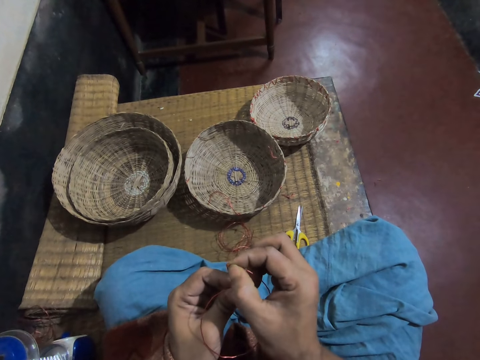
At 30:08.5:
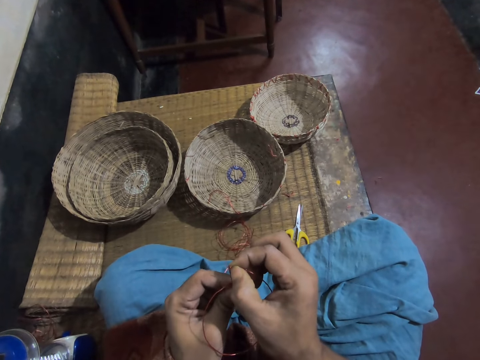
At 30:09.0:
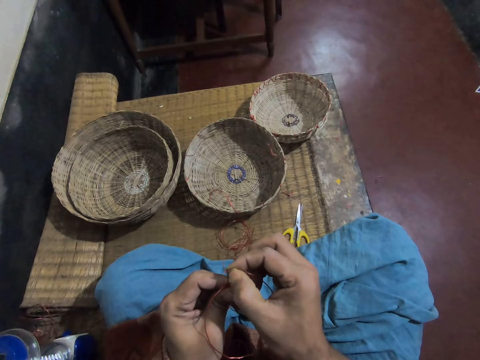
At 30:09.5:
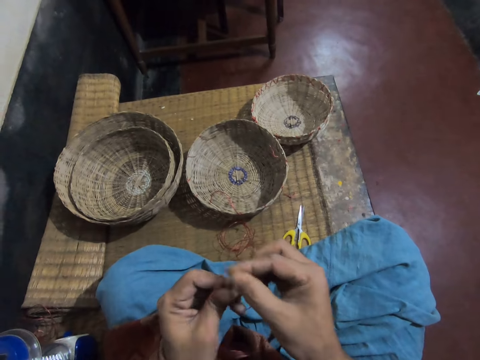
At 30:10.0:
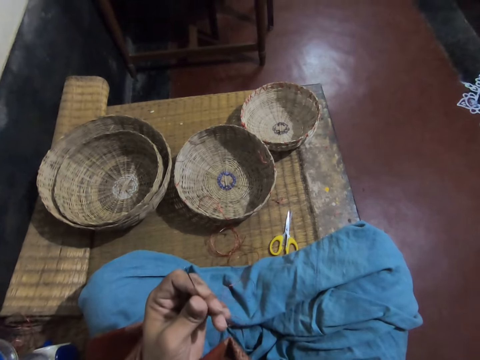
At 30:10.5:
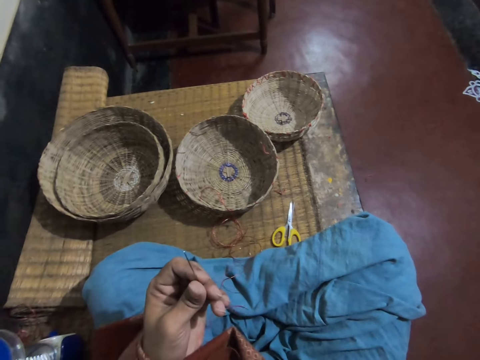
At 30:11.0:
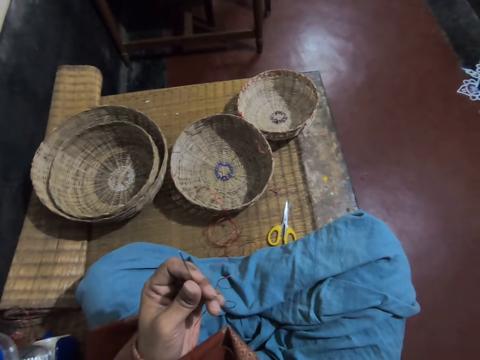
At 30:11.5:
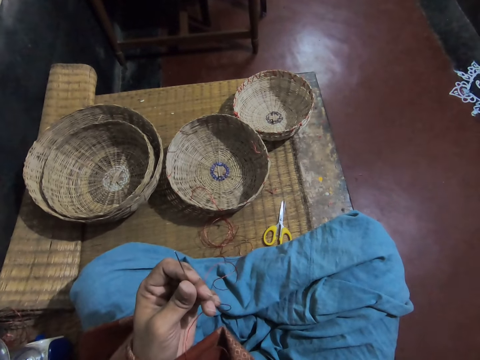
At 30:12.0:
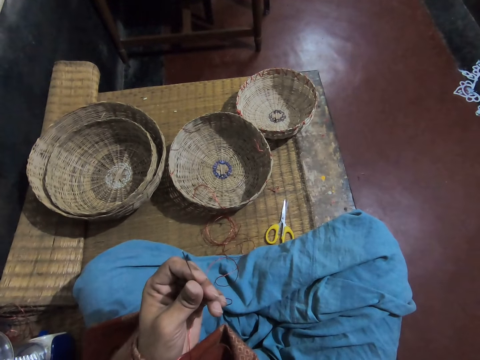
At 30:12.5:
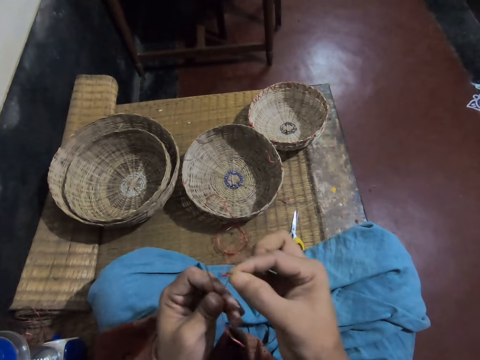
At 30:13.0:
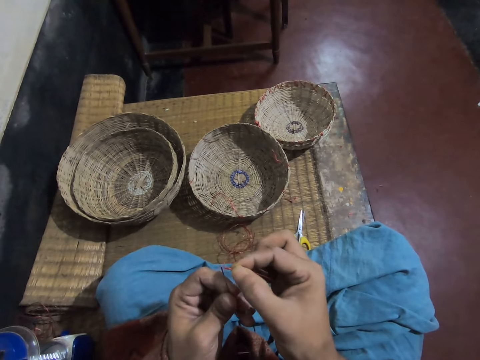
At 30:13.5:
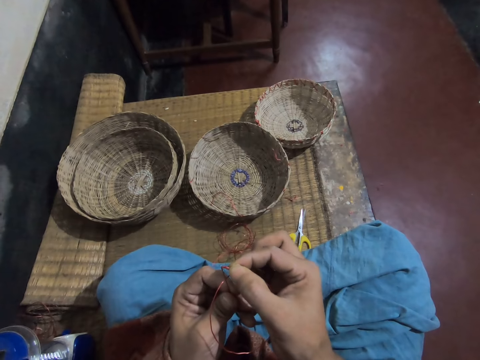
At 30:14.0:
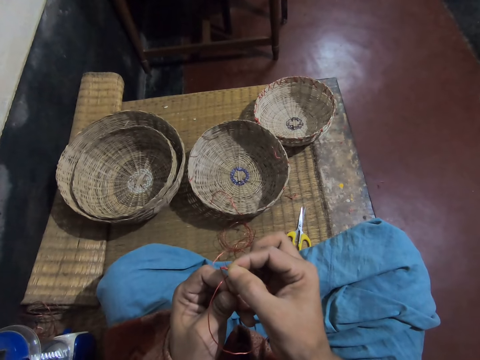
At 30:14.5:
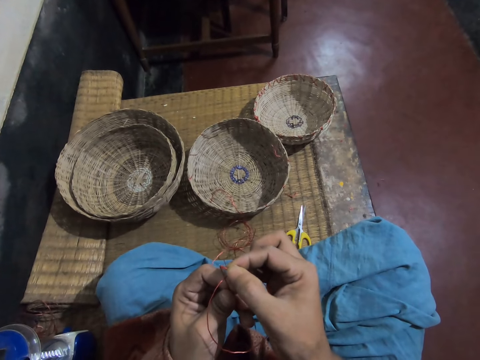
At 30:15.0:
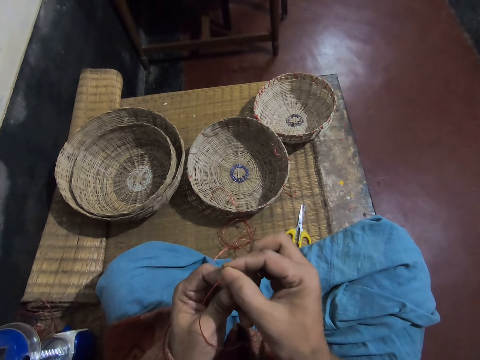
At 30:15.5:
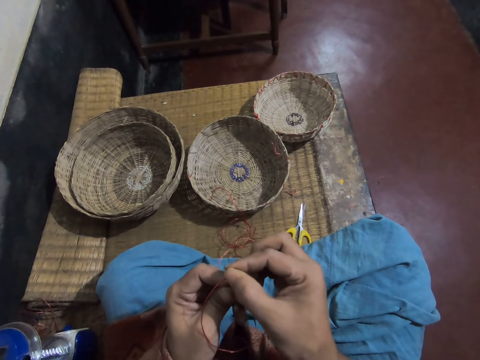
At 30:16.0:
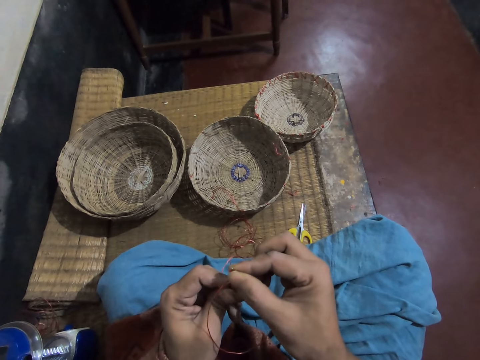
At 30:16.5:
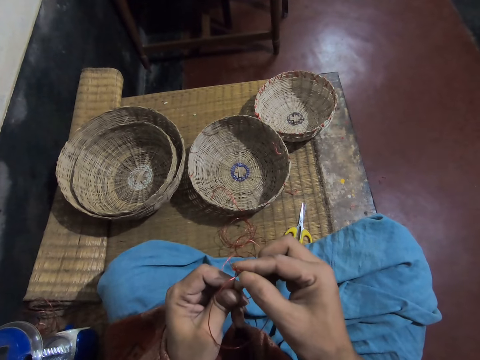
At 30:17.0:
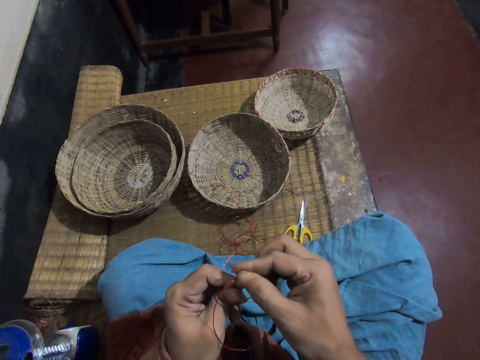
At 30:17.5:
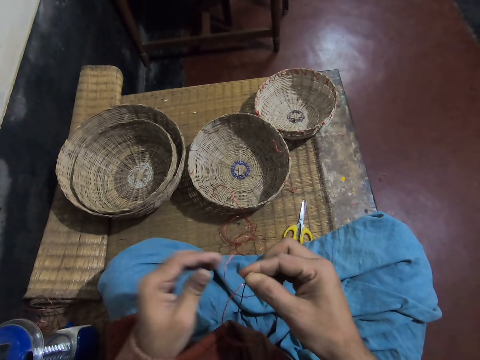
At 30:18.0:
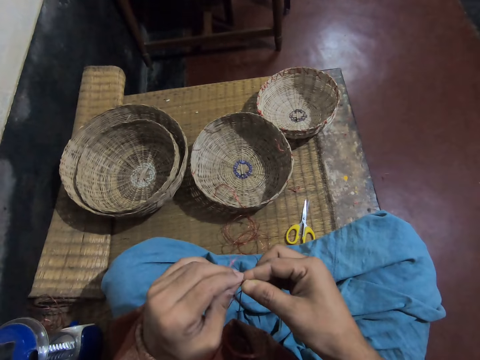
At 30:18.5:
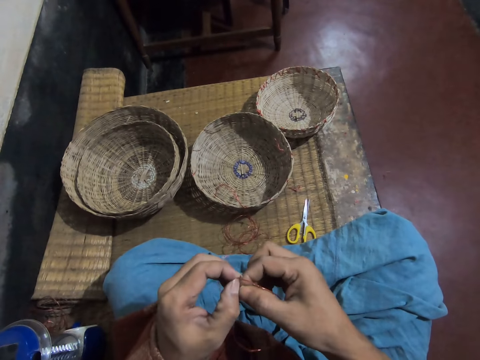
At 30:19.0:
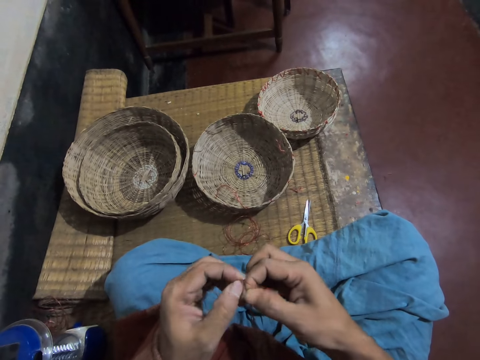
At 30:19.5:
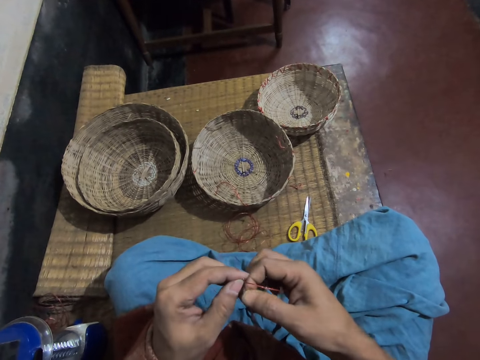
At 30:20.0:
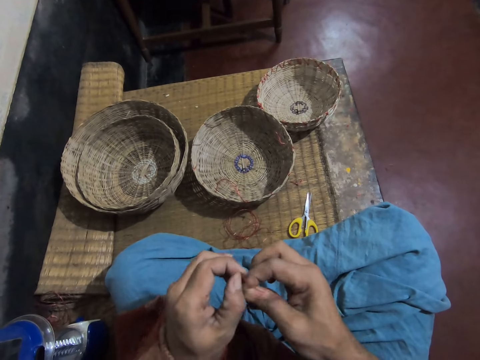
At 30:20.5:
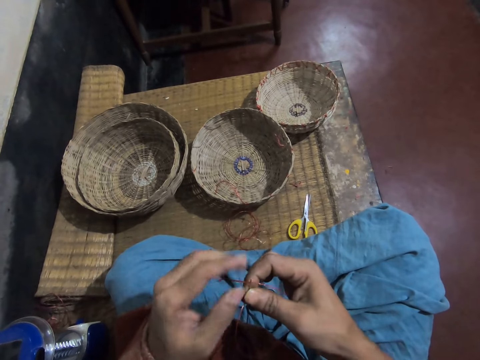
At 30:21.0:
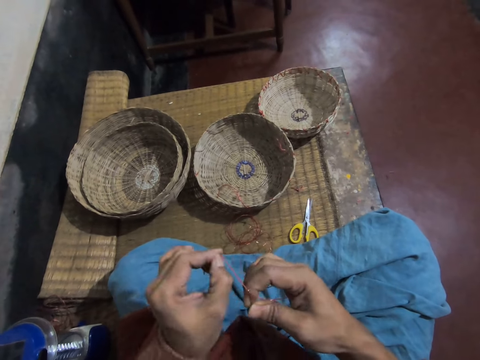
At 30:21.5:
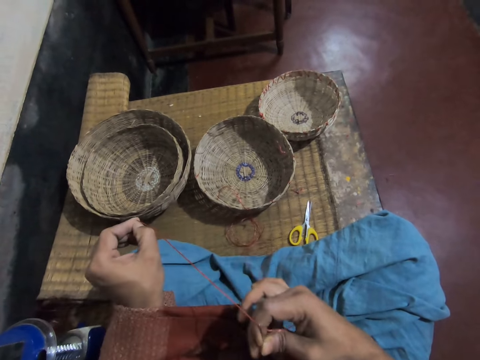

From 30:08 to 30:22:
The camera wearer puts the thread in the mouth. They thread the needle. They pull the thread on the needle.

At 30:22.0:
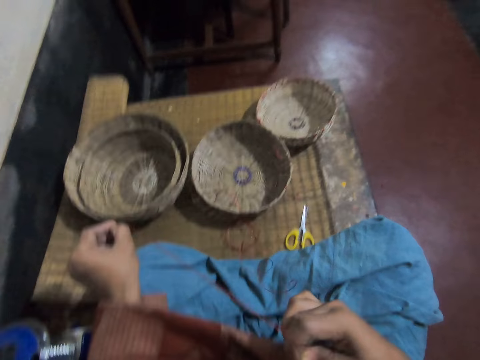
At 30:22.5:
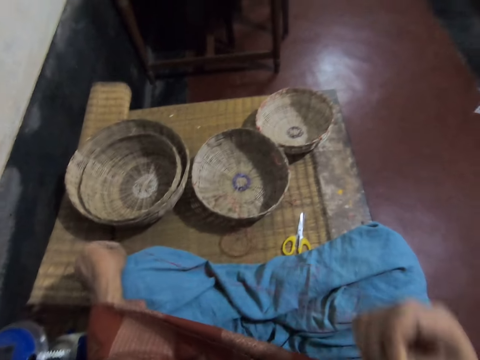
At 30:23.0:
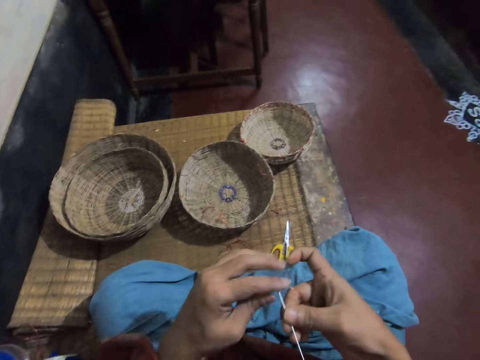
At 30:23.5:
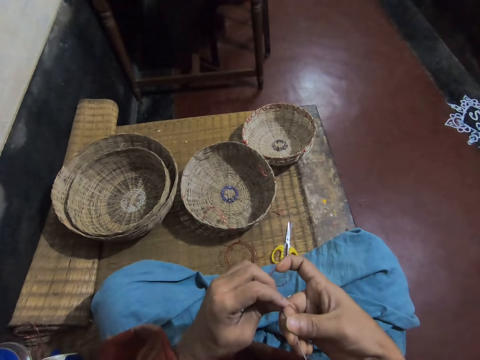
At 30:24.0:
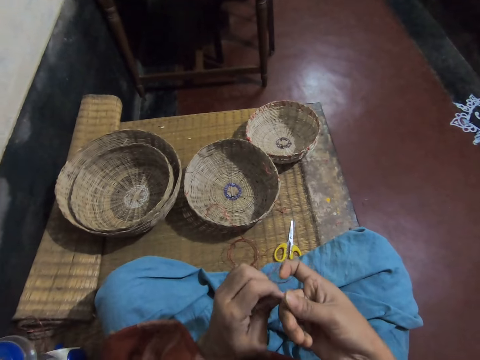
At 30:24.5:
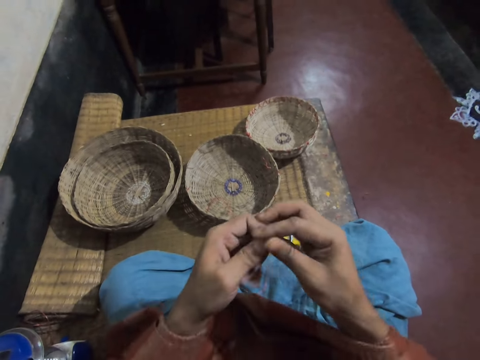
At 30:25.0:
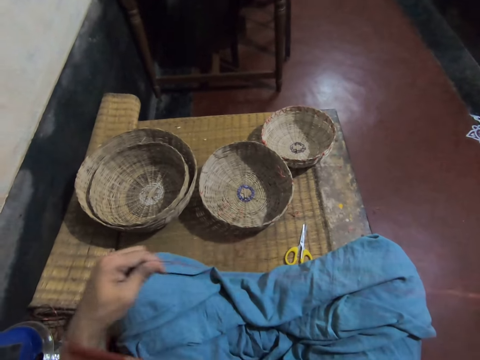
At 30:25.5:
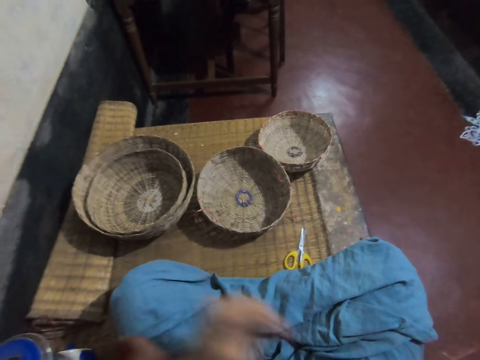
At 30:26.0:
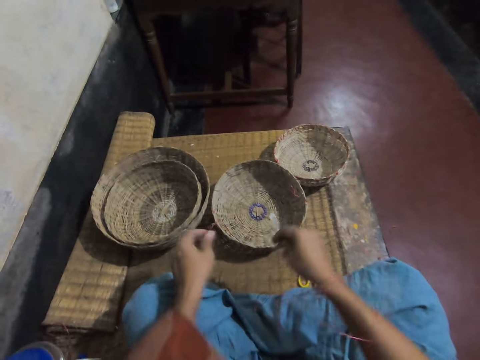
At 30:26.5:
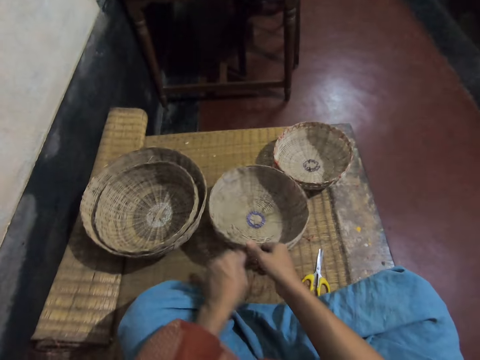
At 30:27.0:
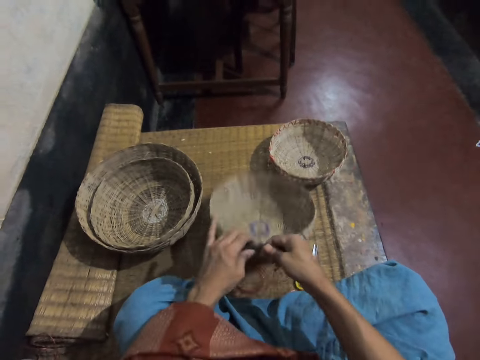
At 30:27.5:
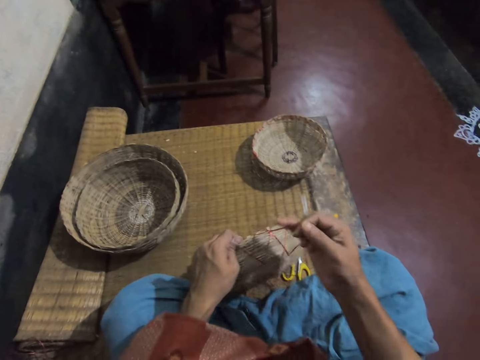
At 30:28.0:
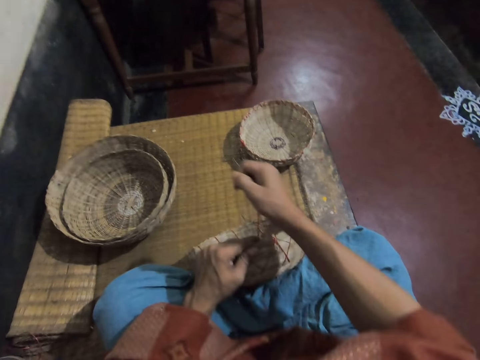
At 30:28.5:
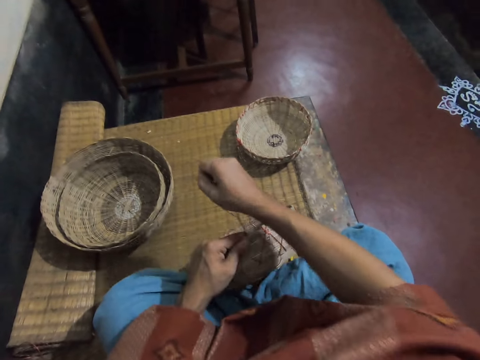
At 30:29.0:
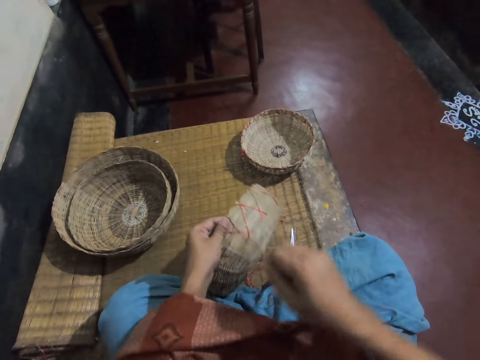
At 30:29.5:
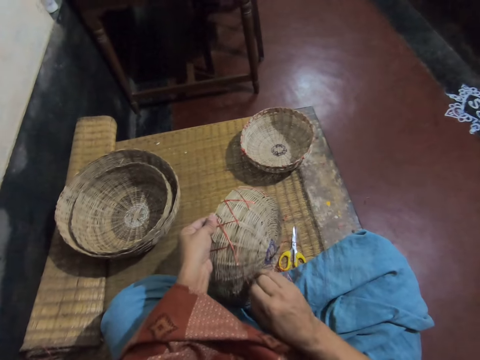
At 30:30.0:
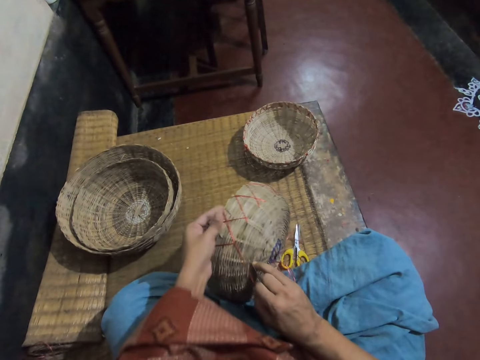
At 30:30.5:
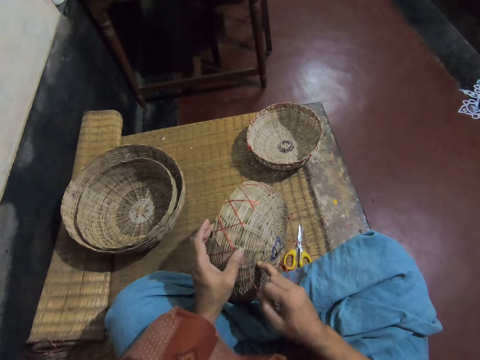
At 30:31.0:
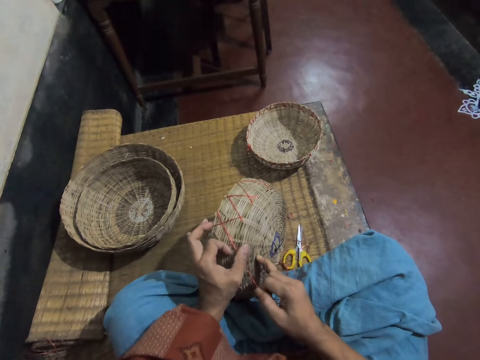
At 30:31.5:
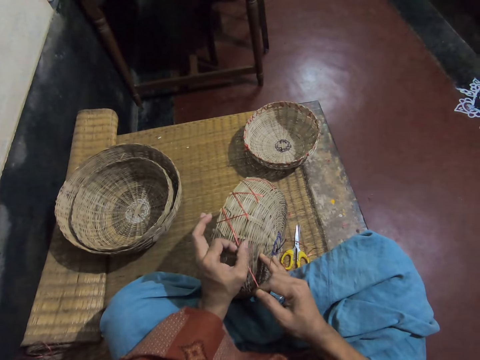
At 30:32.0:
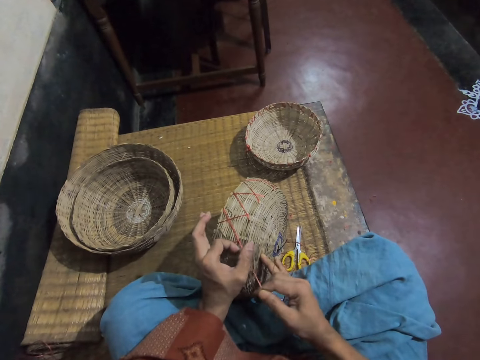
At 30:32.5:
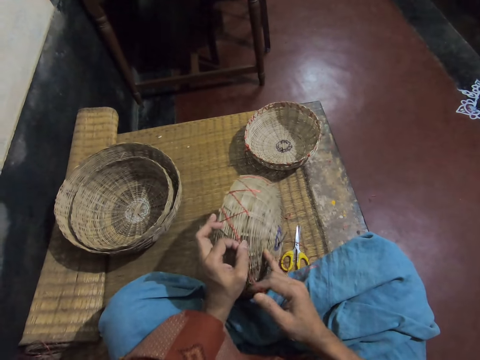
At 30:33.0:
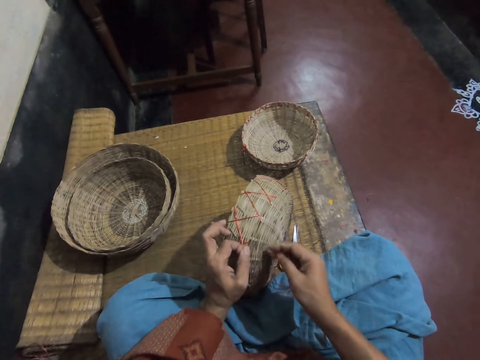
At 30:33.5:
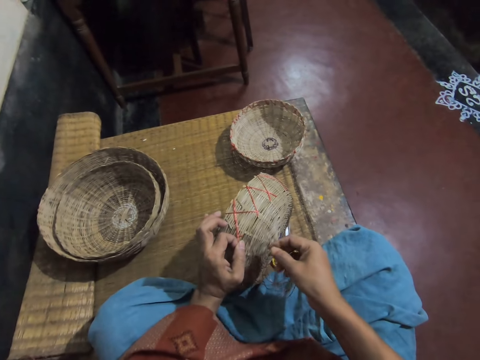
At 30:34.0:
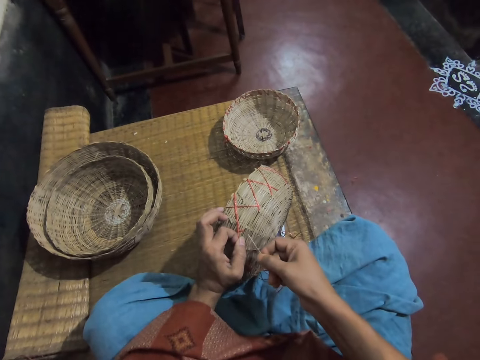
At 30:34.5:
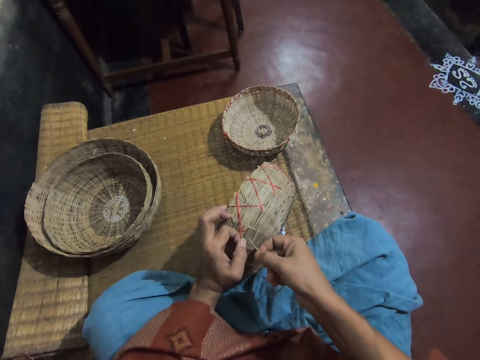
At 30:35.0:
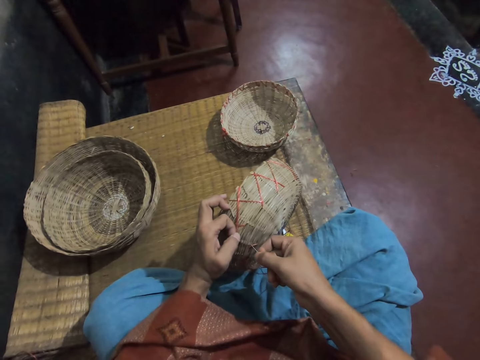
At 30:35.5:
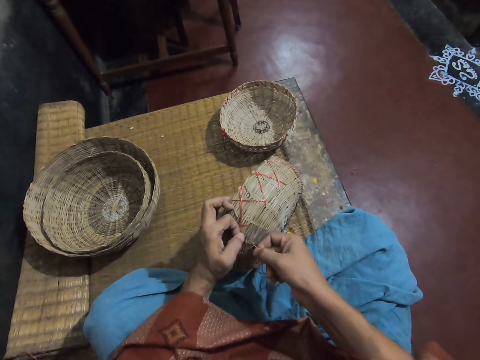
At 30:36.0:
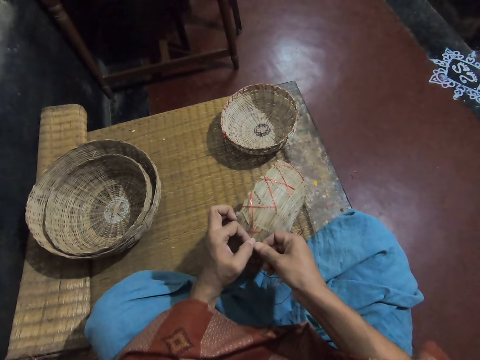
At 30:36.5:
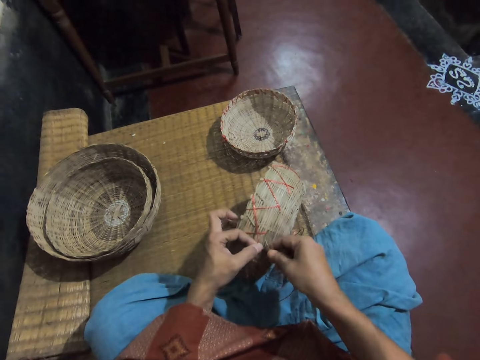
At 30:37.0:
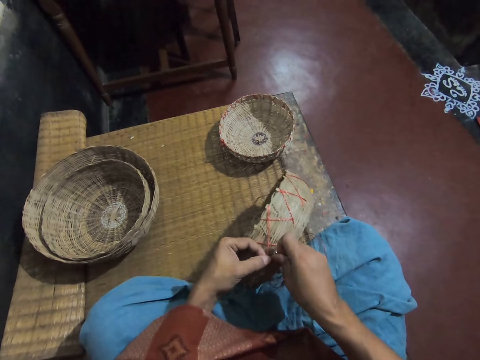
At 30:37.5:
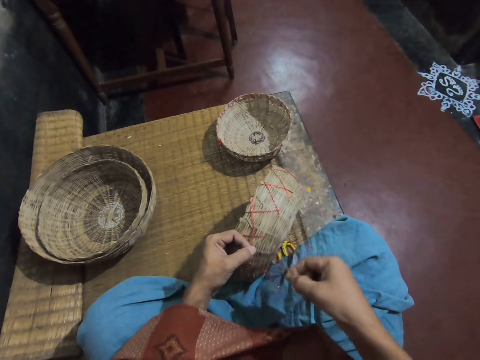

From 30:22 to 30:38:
The camera wearer adjusts the thread on the needle. They pull the thread on the needle. They pick up the basket. They adjust the thread on the basket. They knit a pattern on the basket with the thread and needle.
